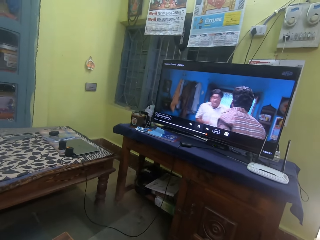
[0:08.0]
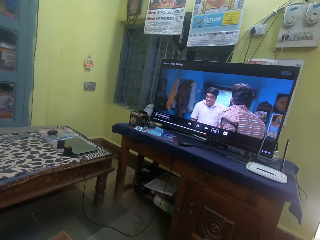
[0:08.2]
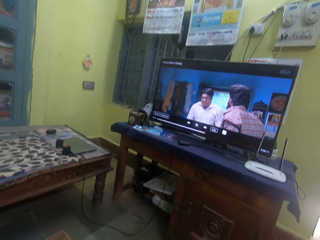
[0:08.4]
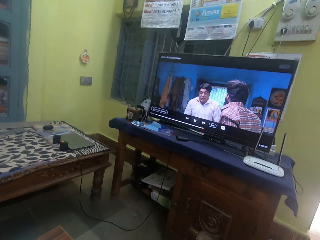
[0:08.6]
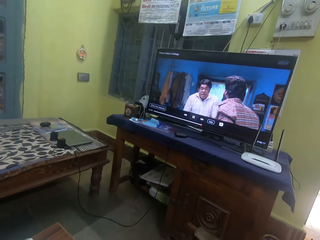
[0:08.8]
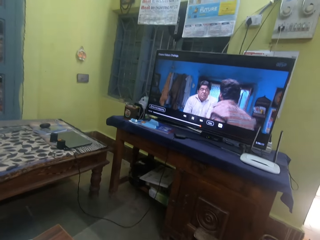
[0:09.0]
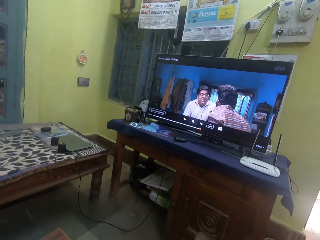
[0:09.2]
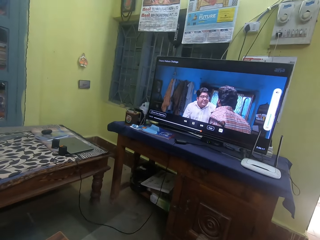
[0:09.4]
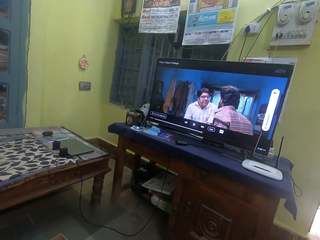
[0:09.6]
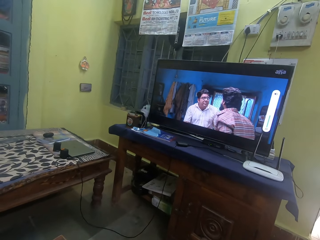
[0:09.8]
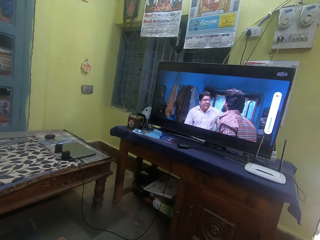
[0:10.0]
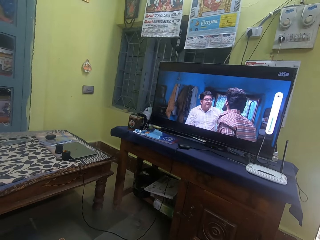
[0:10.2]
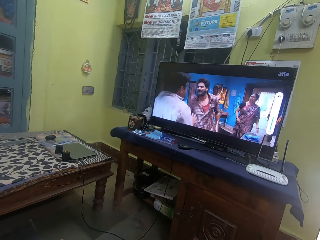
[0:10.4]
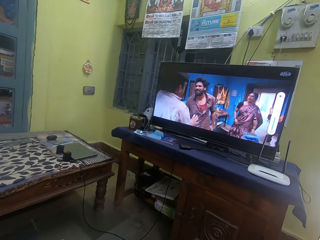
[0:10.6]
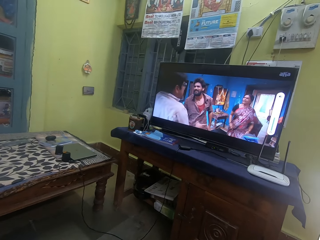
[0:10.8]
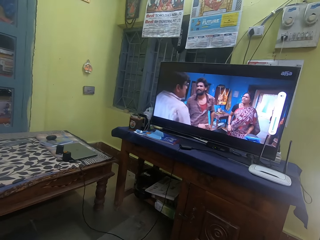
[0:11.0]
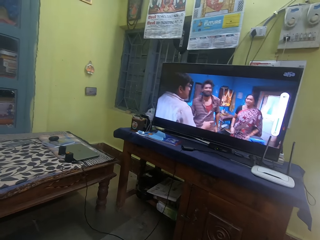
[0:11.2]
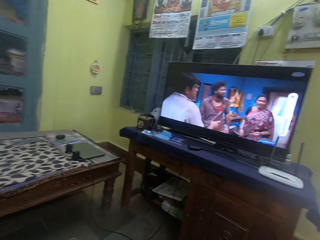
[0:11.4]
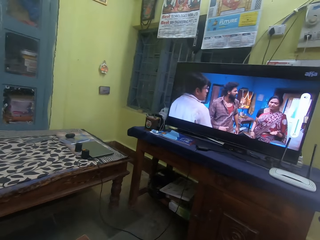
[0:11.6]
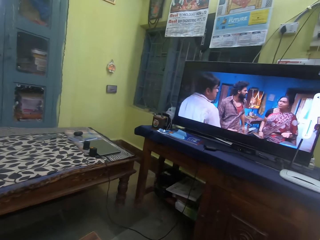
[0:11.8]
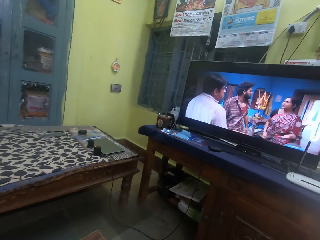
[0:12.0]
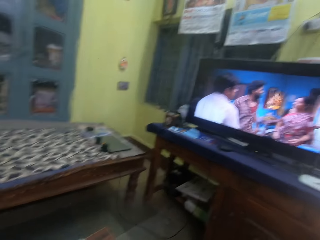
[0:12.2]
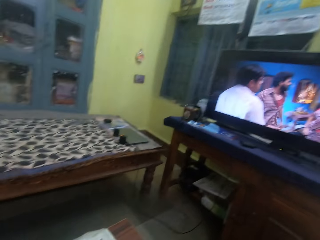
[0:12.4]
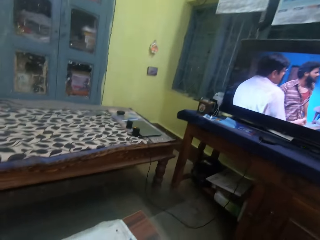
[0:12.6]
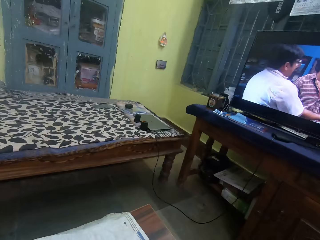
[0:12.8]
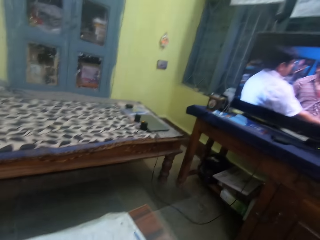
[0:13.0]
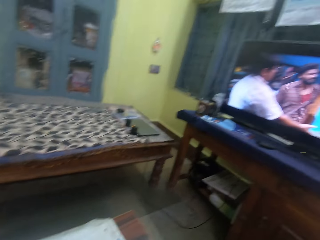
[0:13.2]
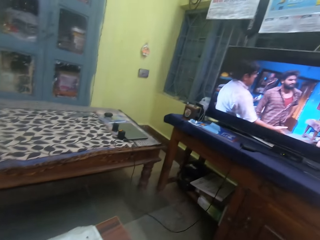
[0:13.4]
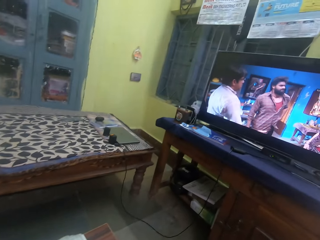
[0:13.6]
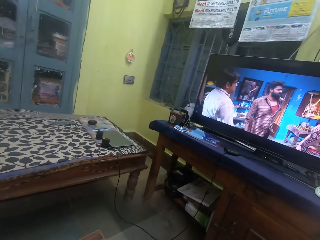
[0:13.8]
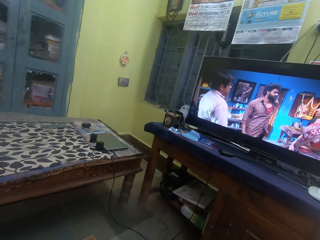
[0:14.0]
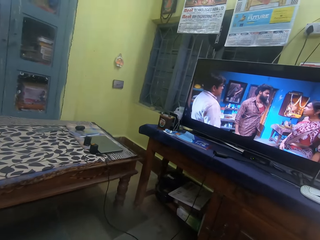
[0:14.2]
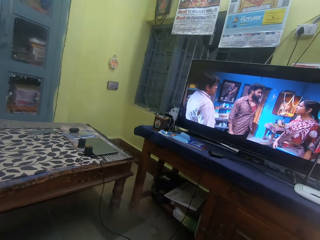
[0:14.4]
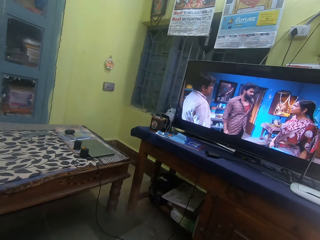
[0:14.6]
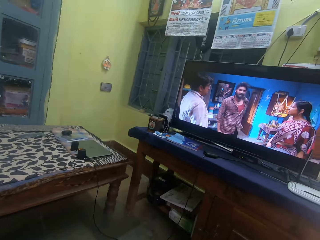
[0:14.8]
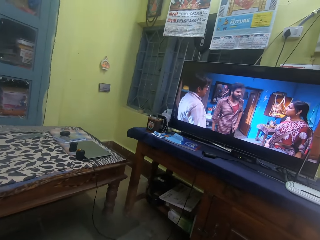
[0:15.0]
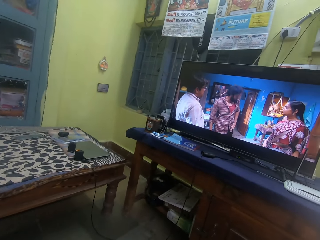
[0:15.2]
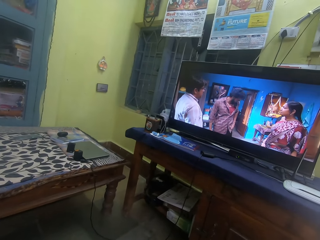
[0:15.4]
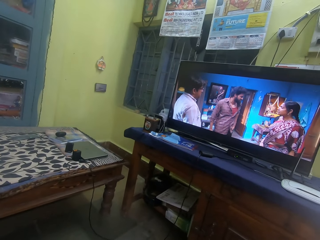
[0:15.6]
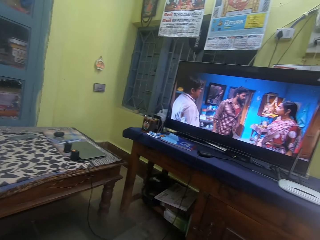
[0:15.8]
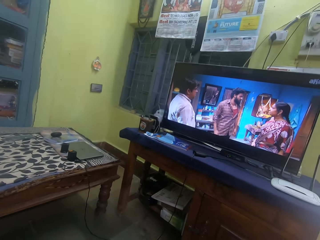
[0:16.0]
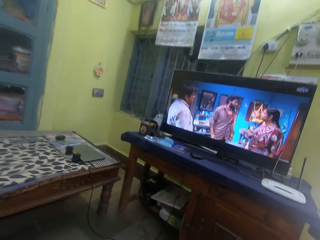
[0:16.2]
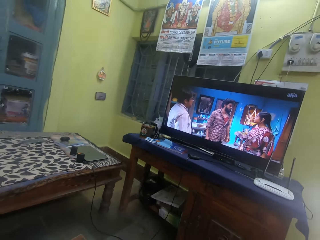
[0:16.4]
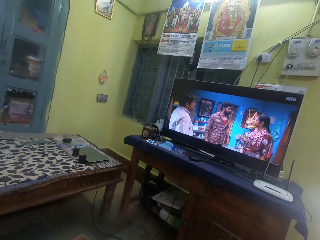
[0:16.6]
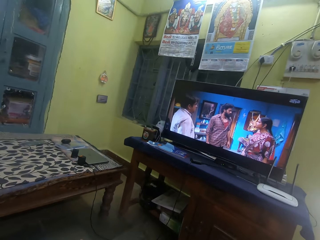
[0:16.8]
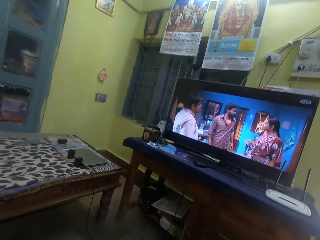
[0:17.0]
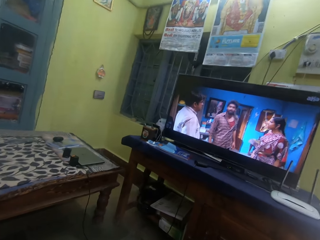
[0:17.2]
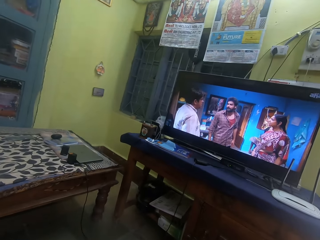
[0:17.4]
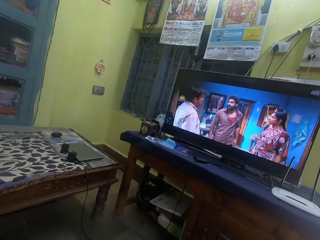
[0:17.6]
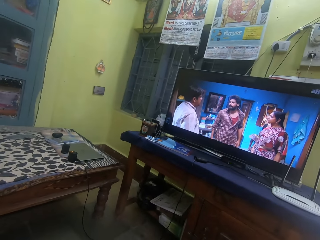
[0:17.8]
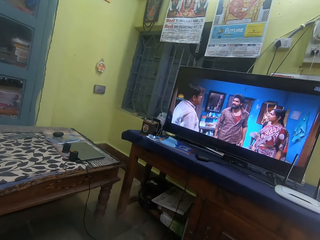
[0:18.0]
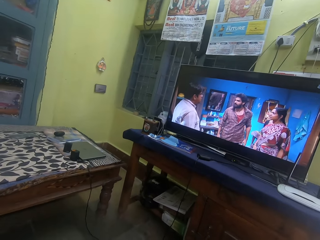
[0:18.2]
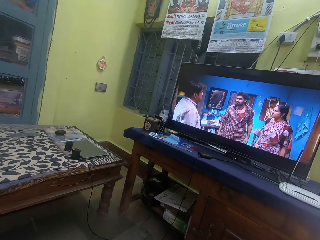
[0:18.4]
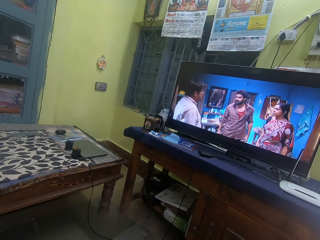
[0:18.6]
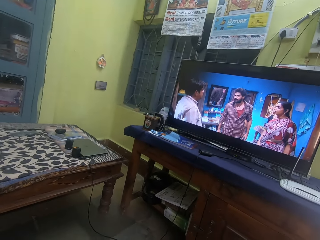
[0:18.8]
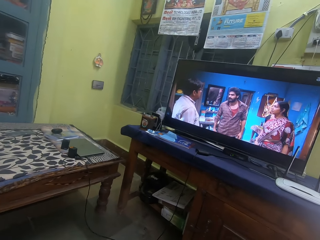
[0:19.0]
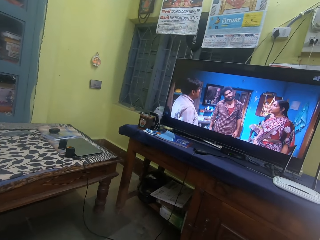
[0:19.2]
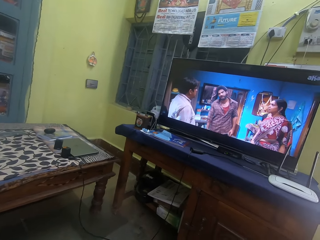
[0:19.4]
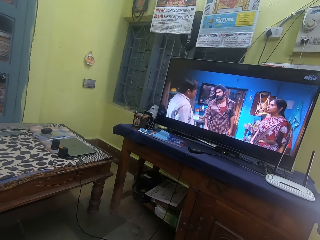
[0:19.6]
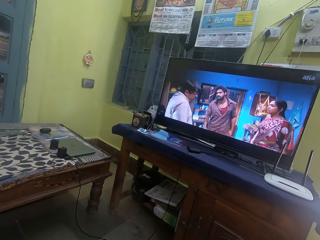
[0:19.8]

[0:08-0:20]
The camera wearer watches the TV. They look on a table. They watch the television.

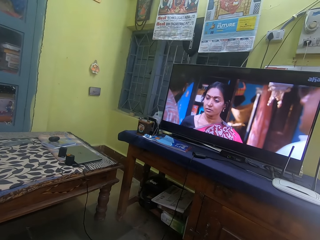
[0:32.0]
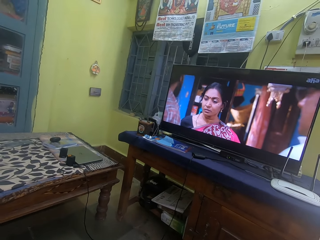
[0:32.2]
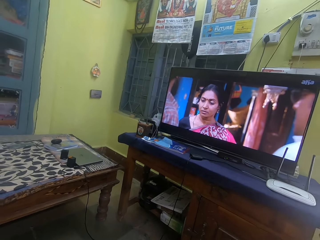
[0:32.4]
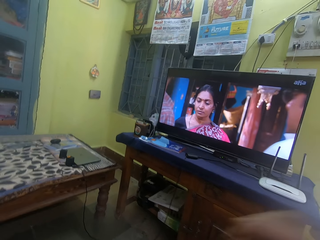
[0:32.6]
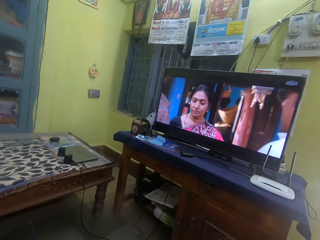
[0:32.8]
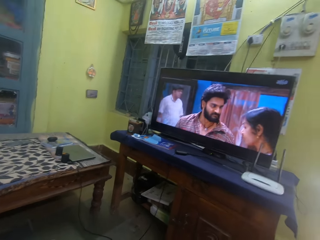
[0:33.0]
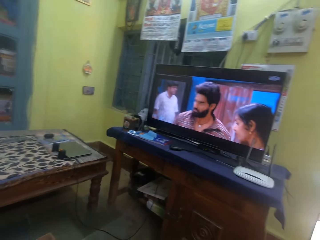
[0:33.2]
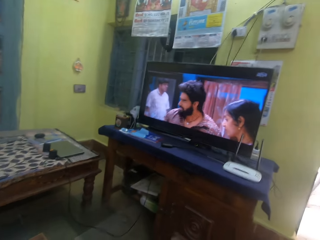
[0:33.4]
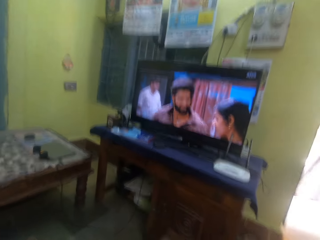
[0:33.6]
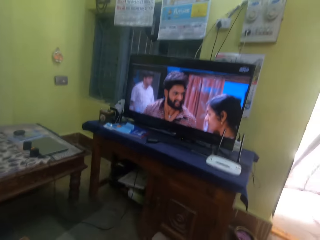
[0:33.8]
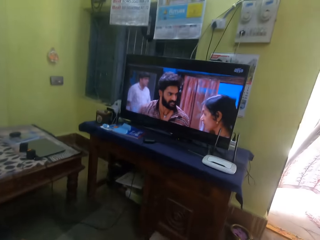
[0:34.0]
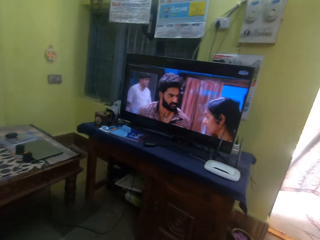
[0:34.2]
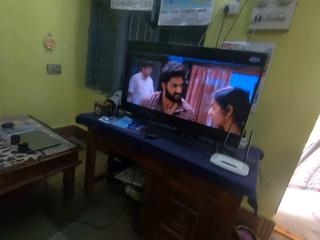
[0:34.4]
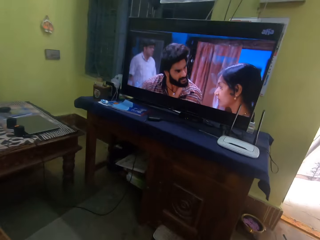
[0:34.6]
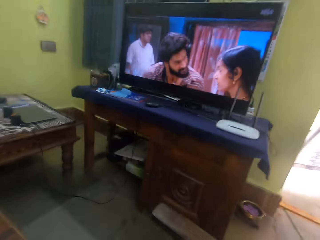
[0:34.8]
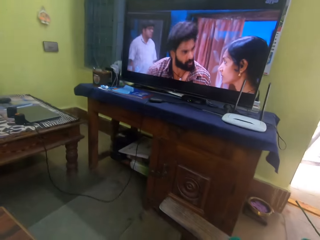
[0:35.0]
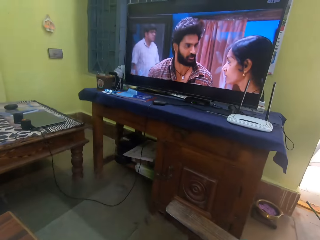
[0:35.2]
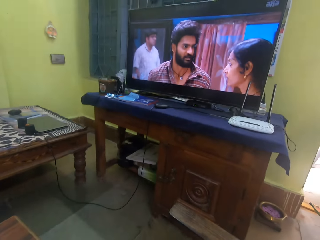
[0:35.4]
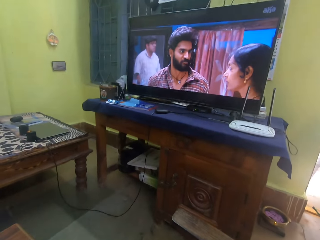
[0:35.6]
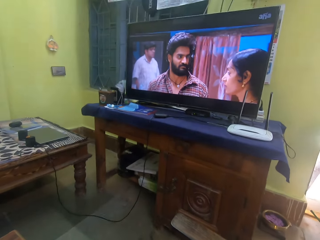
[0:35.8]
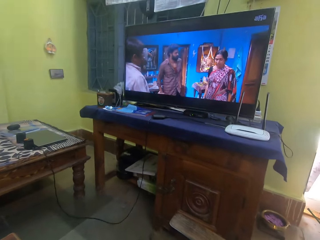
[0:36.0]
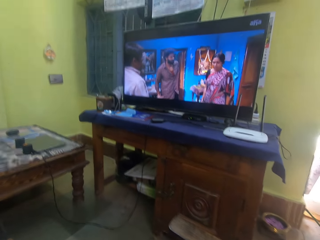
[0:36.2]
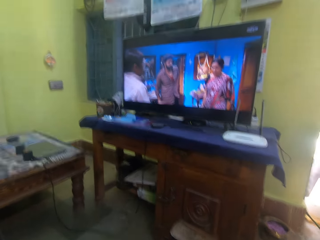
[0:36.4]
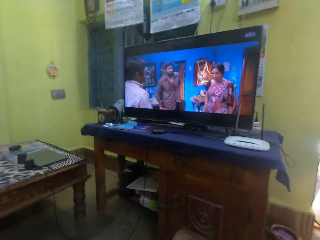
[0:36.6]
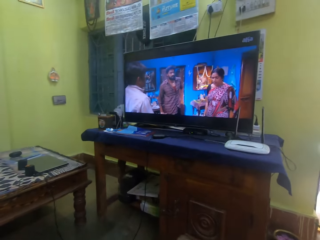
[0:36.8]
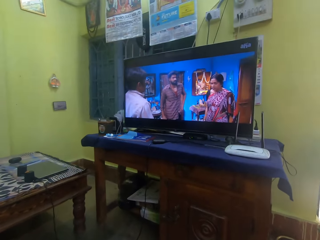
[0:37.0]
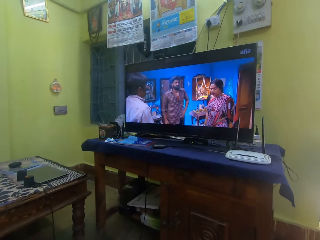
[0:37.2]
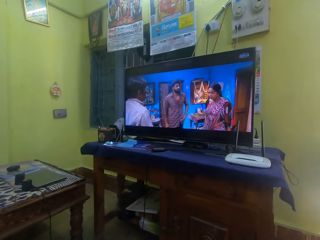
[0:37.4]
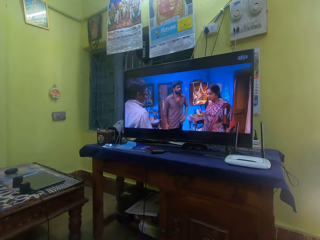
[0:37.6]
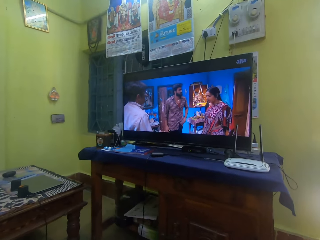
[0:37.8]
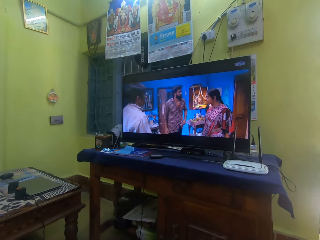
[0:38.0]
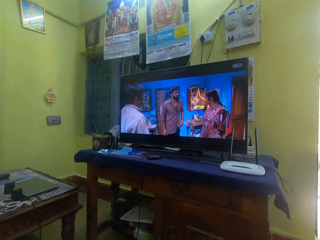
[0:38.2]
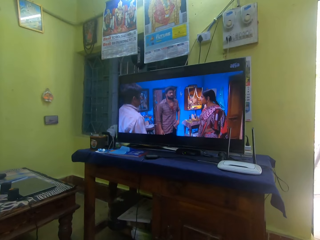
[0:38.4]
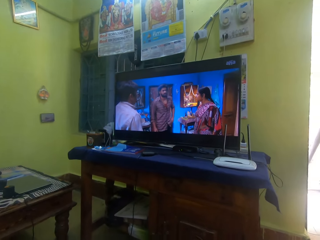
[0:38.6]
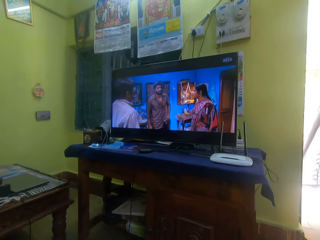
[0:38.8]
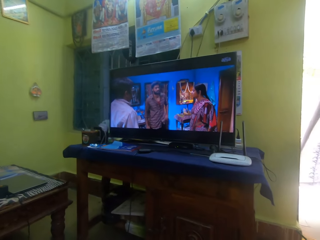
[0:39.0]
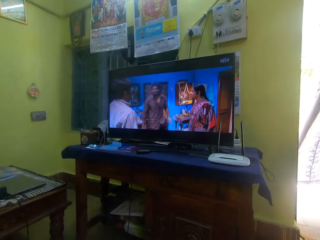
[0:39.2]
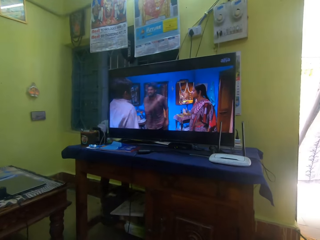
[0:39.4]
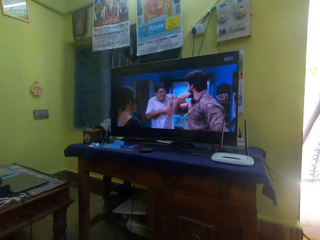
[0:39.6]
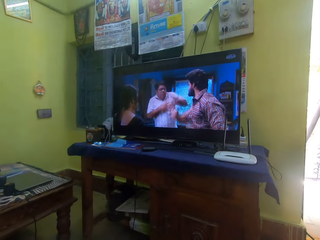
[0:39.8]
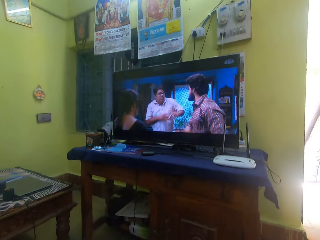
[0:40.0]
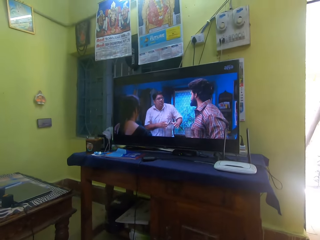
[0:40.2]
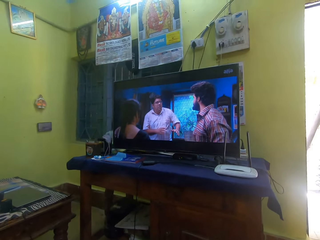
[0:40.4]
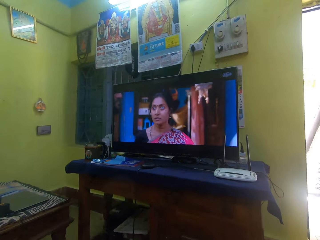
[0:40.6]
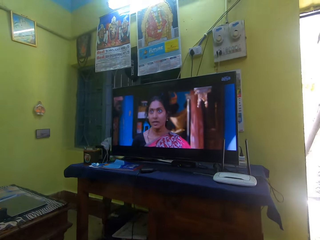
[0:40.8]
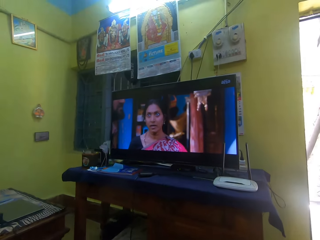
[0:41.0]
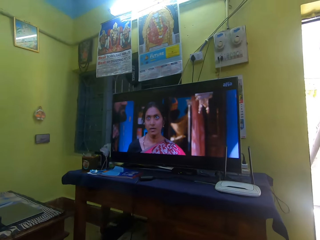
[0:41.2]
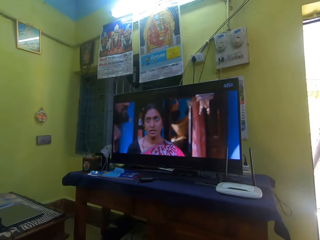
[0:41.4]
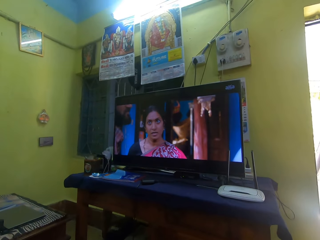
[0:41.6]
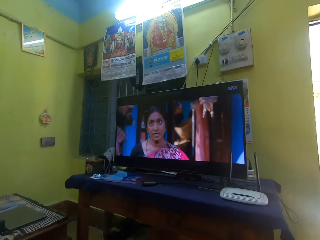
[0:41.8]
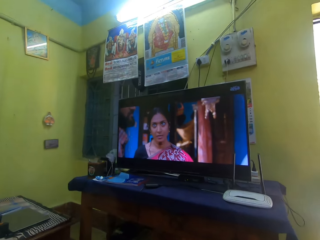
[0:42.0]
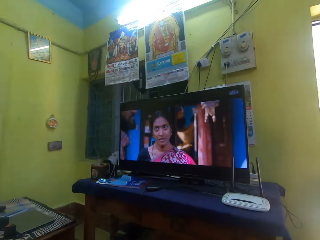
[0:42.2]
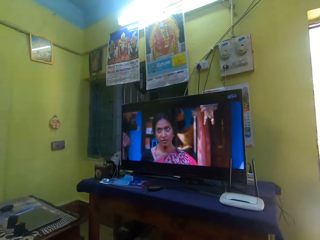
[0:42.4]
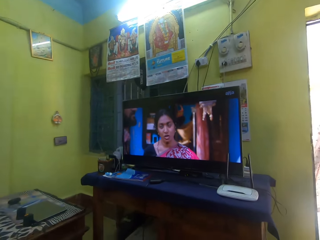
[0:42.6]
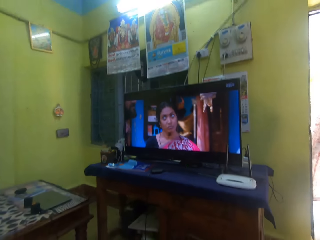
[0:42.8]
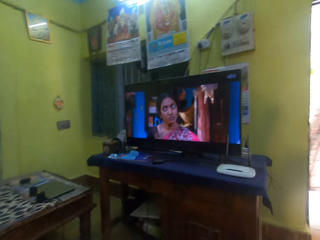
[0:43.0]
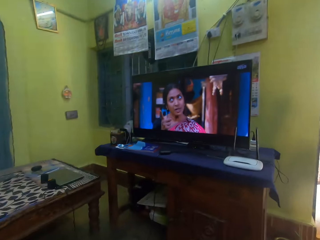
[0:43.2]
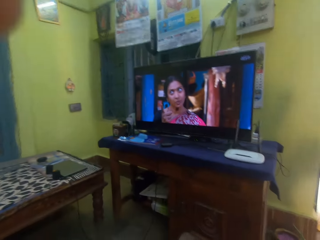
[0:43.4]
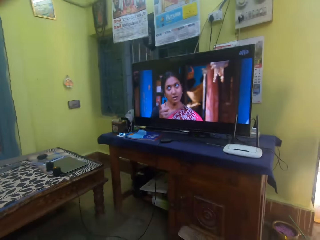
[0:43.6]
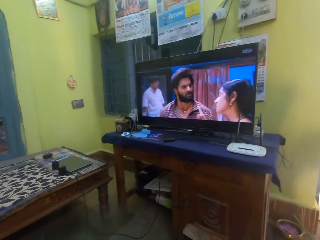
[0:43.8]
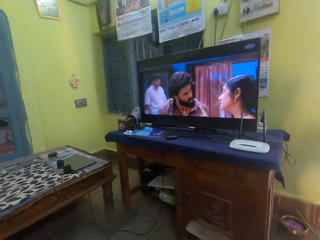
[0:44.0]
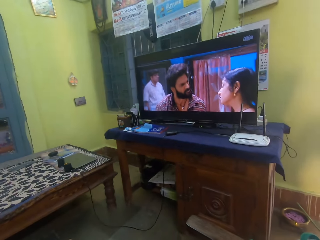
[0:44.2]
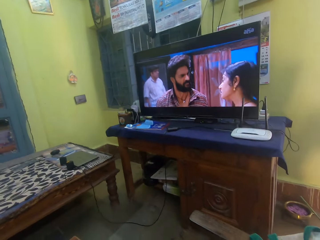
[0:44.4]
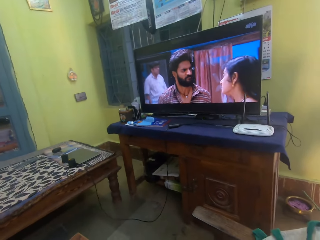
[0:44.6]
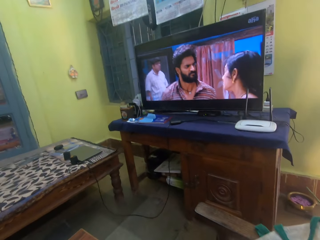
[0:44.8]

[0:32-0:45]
The camera wearer moves a hand. They watch a television. They adjust a camera. They watch the television. They move the hand.
